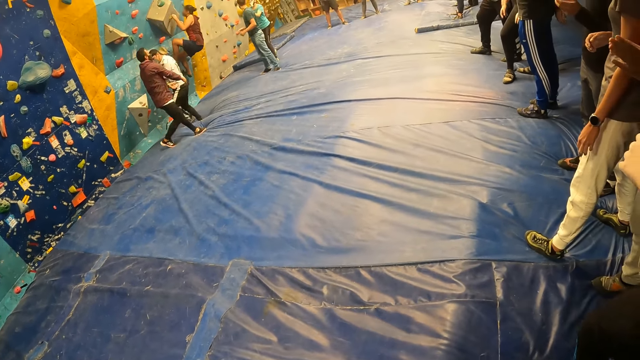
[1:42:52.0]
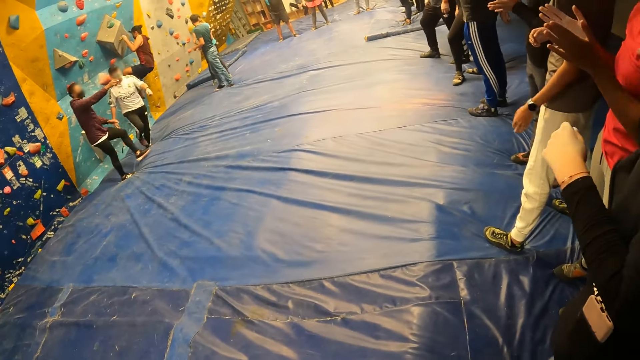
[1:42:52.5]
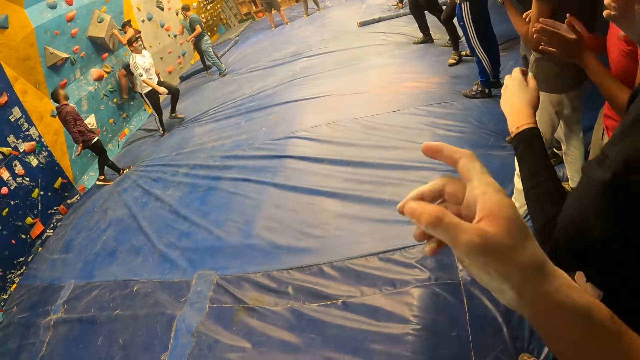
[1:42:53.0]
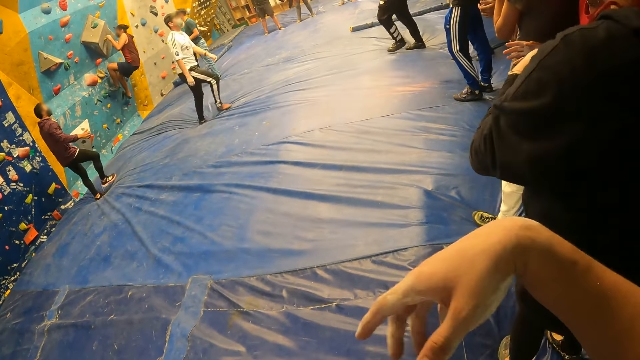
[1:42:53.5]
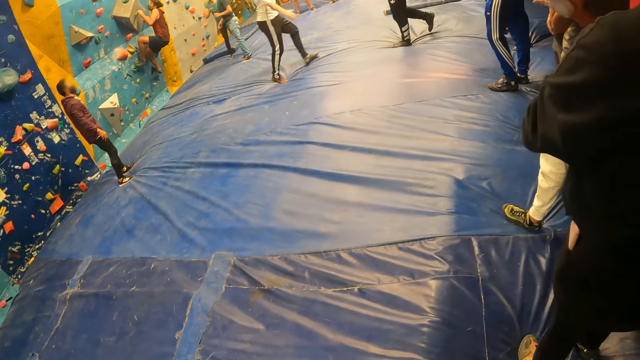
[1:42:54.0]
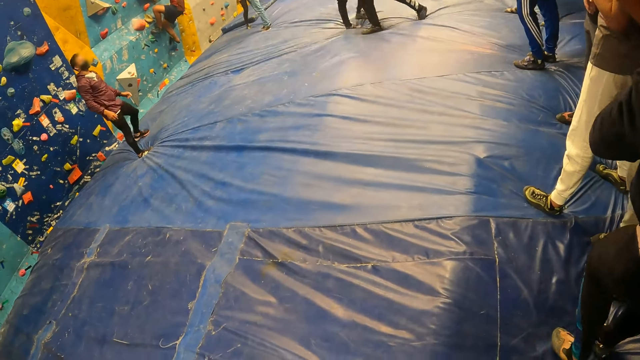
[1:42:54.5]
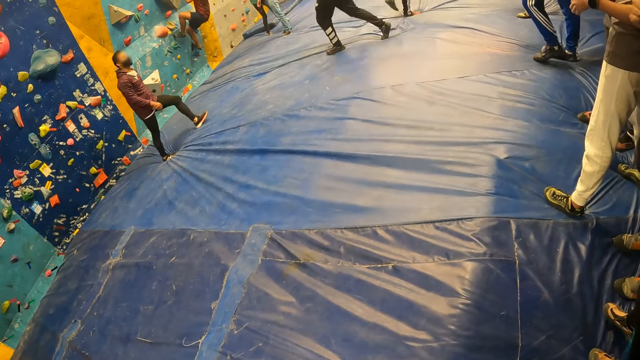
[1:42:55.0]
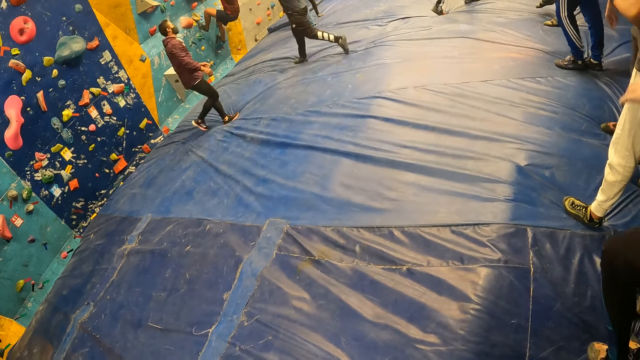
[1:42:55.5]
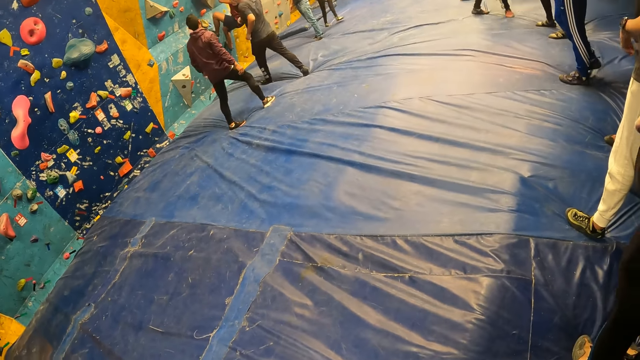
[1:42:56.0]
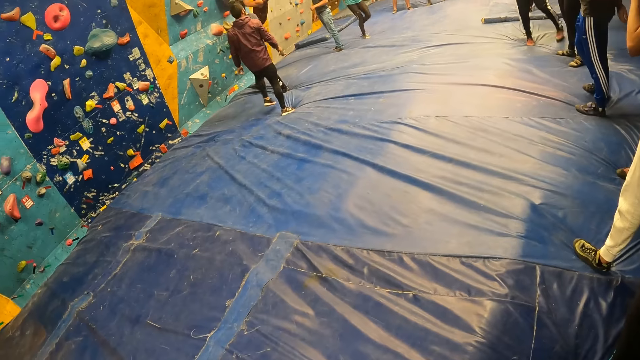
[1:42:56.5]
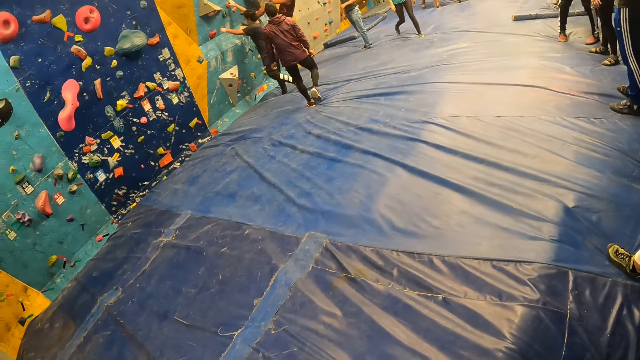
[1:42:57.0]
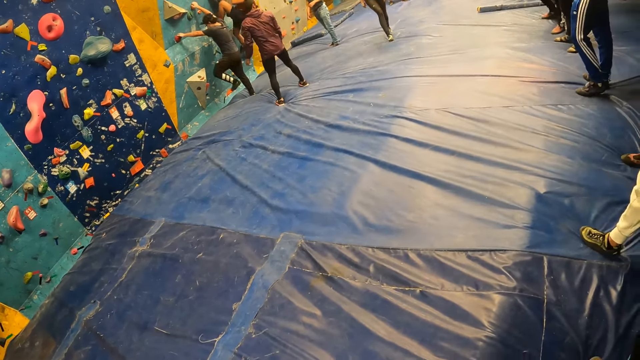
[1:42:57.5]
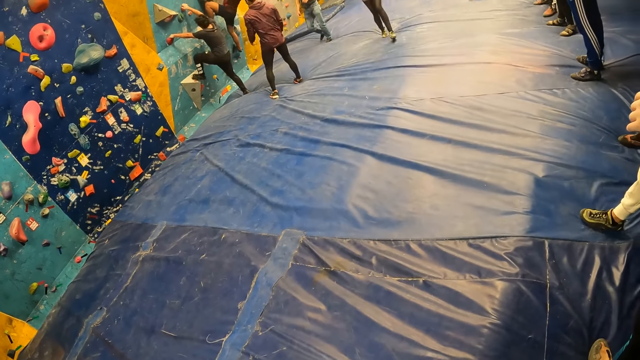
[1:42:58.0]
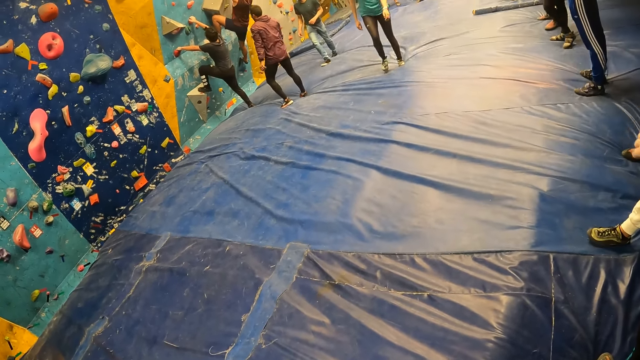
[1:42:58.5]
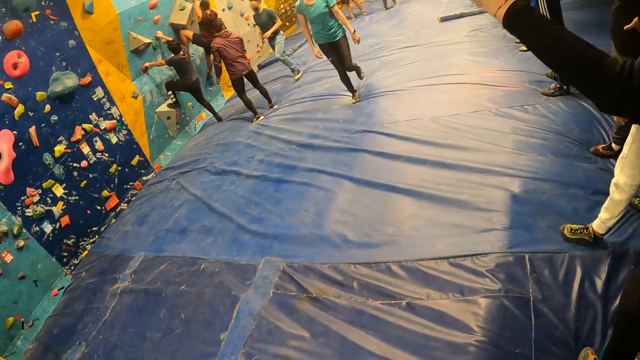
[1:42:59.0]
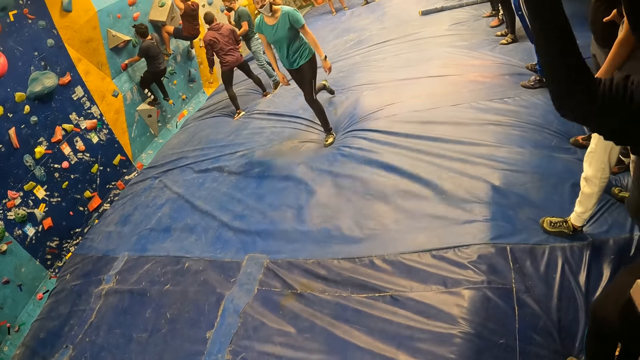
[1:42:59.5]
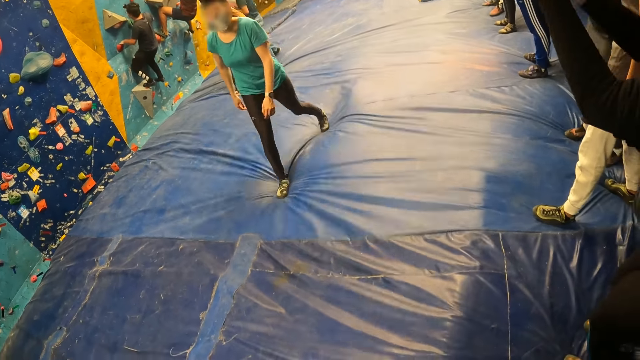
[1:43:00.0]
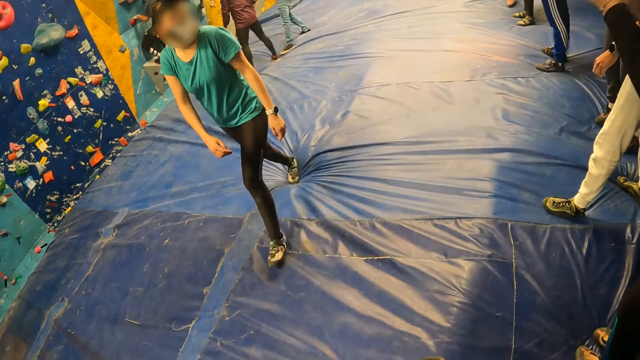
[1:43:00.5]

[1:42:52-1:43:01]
The man climbs the wall.

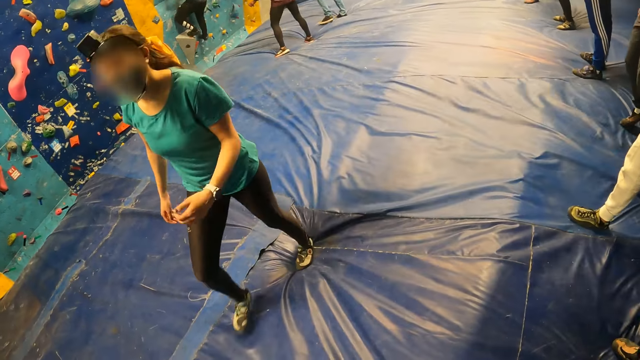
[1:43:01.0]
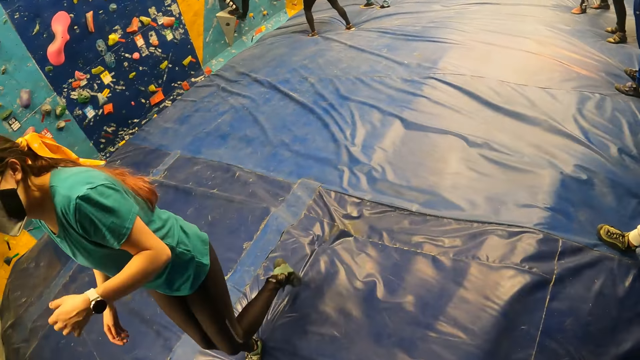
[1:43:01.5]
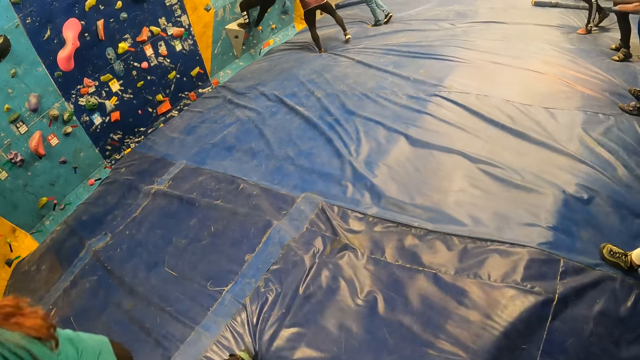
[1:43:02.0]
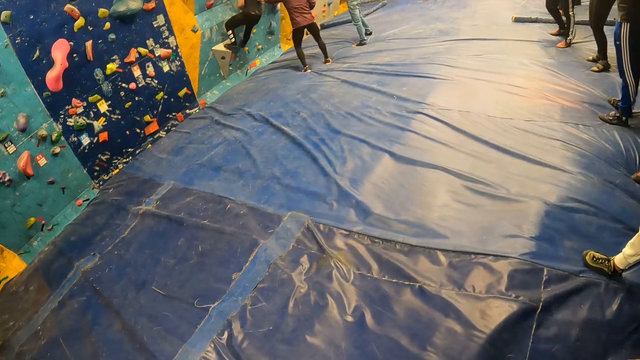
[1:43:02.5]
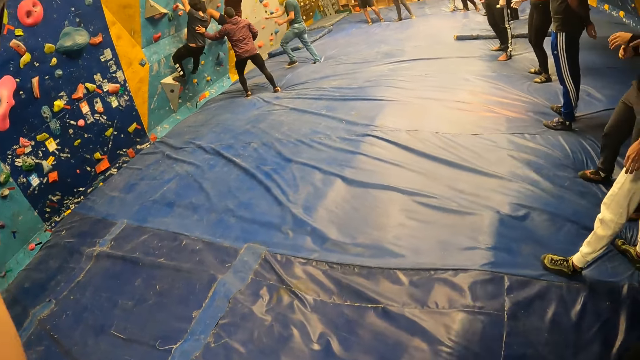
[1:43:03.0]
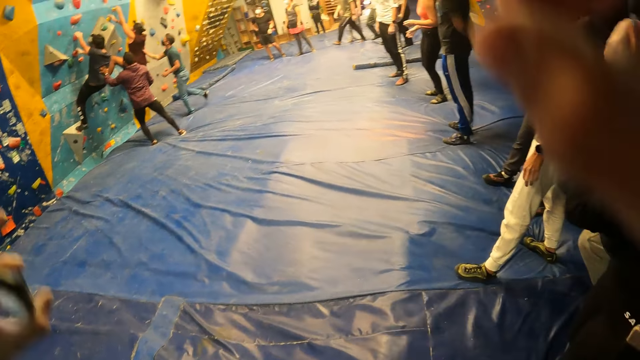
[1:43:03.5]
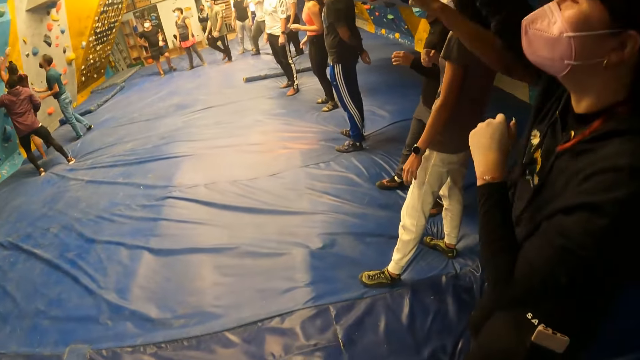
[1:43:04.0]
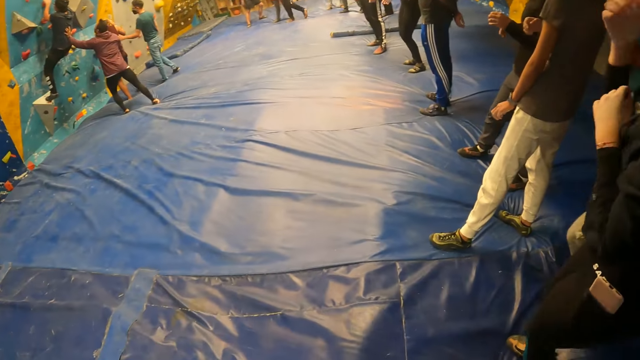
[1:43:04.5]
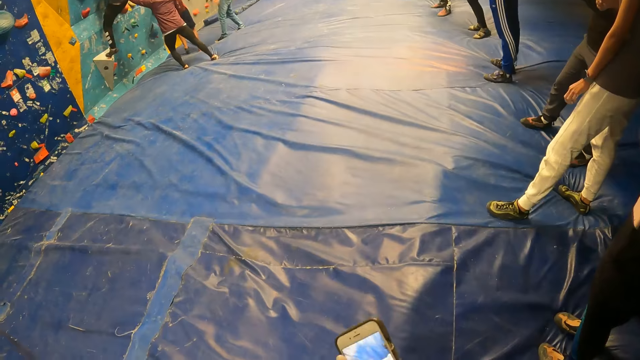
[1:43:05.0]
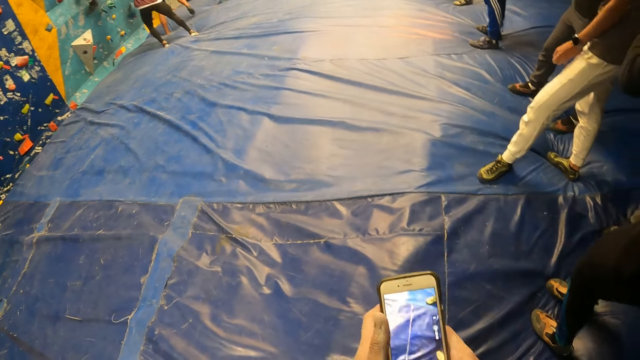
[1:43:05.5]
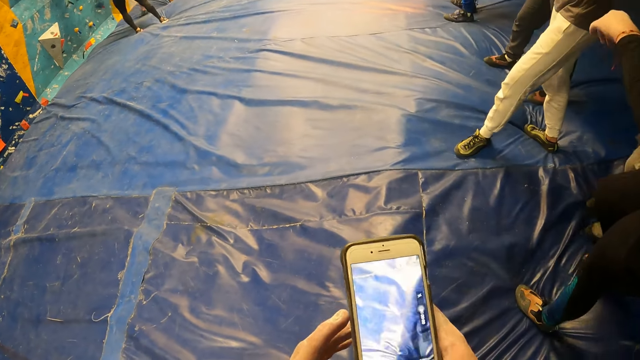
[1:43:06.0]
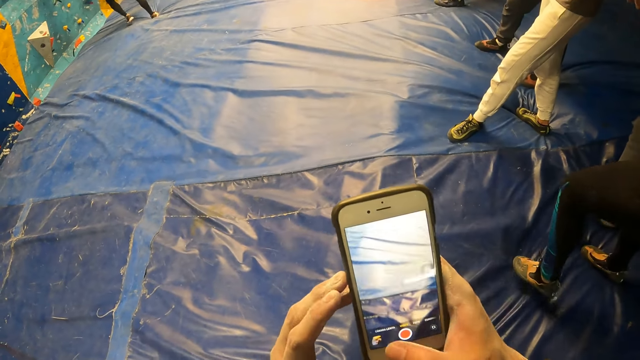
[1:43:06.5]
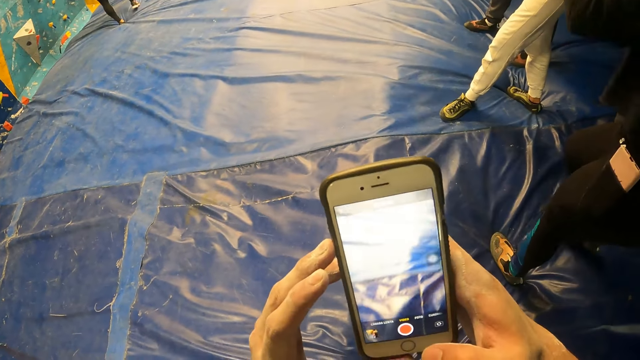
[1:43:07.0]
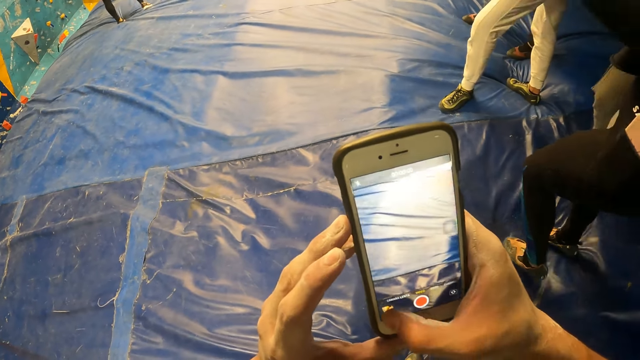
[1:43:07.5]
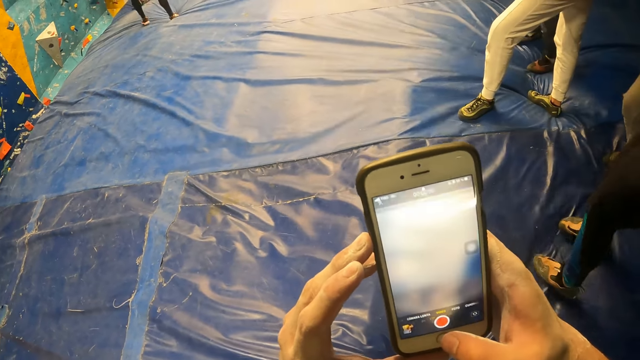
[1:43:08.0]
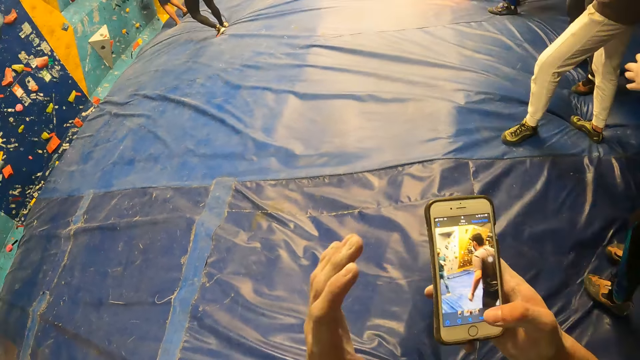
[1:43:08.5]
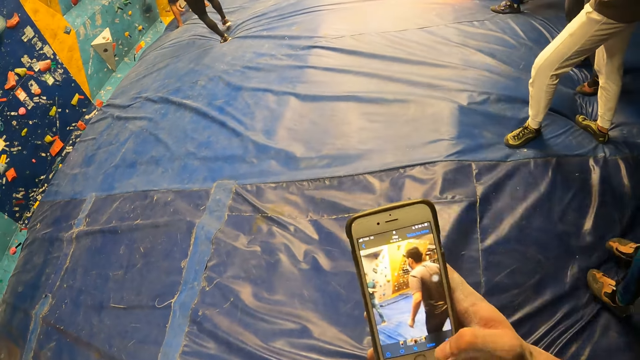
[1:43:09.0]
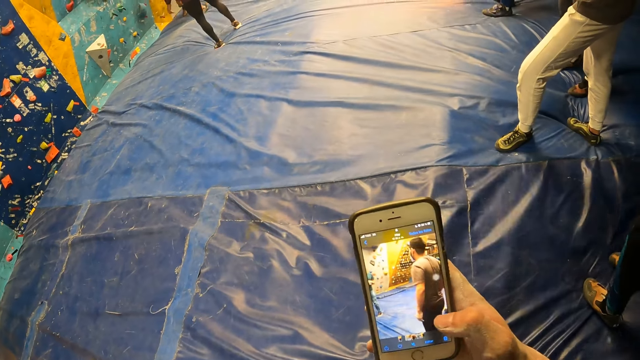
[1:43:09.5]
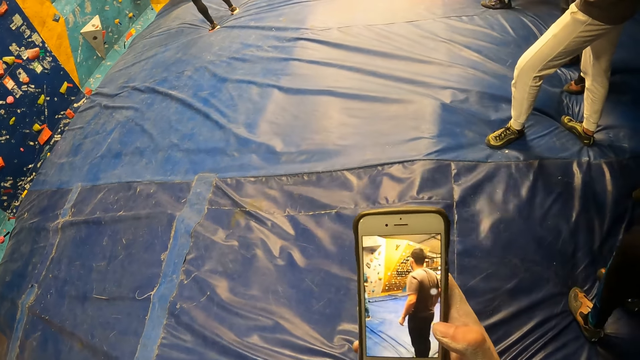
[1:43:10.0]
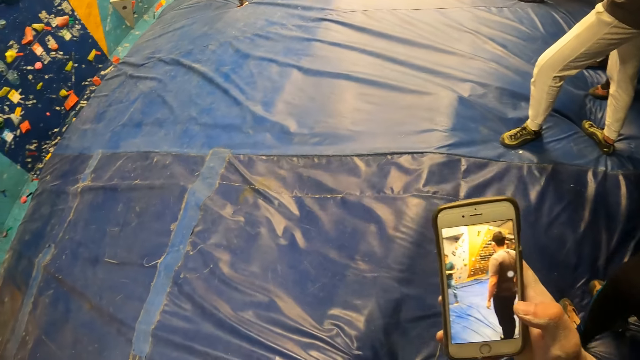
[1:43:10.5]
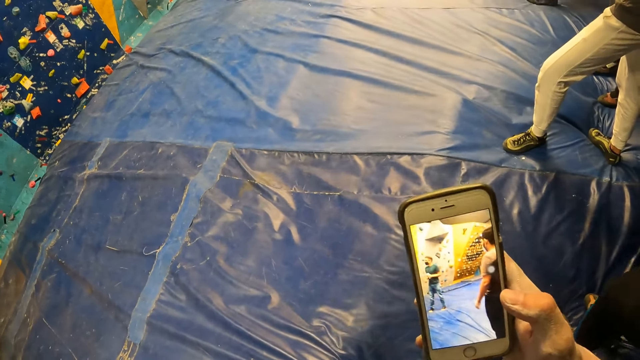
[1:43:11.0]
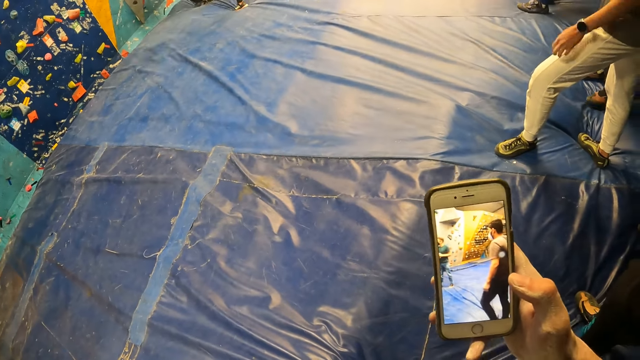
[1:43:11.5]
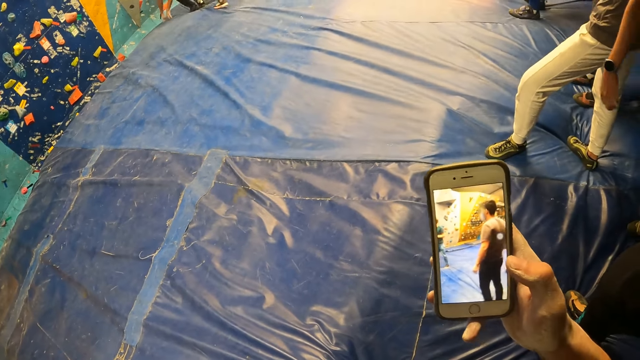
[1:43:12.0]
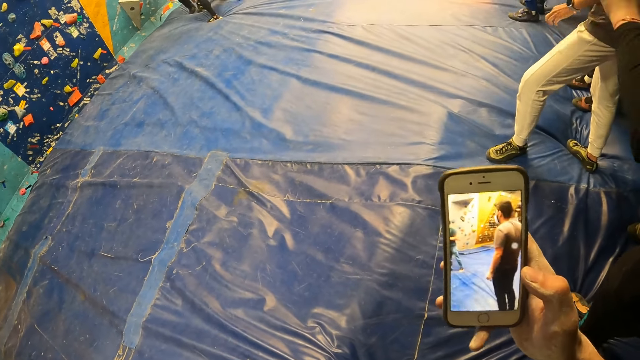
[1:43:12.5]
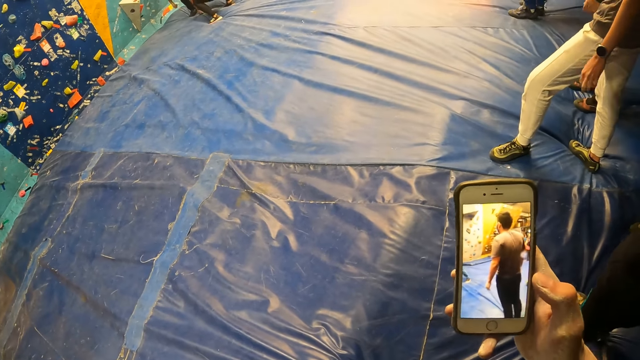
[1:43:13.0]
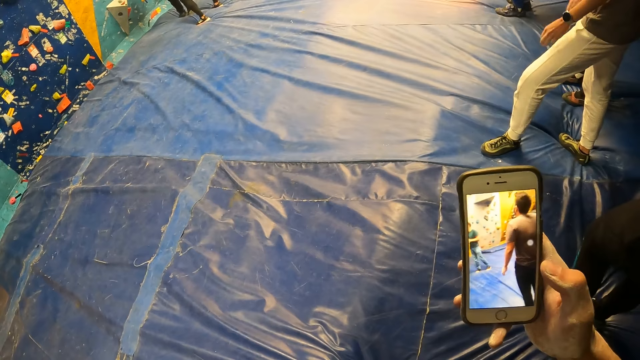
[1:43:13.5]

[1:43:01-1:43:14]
The man touches the back of another man with his left hand. A third man touches the back of a fourth man with his right hand. The camera wearer operates the phone with both hands. He operates the phone with his right hand.
